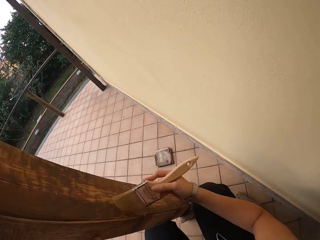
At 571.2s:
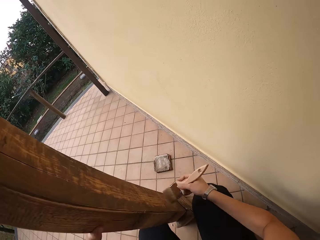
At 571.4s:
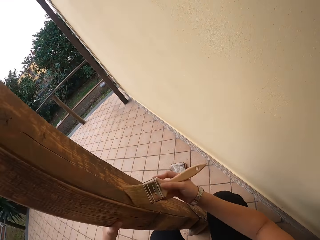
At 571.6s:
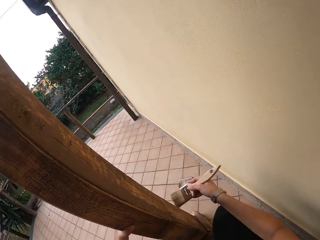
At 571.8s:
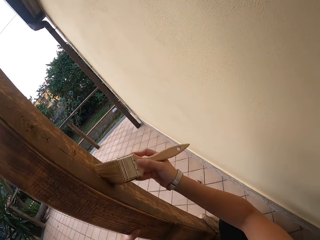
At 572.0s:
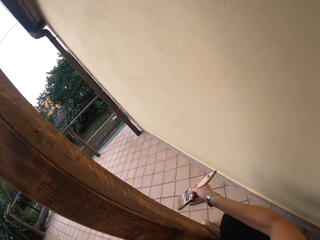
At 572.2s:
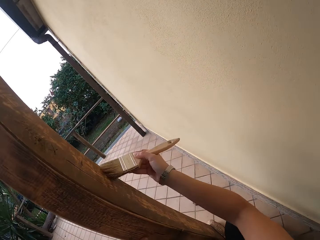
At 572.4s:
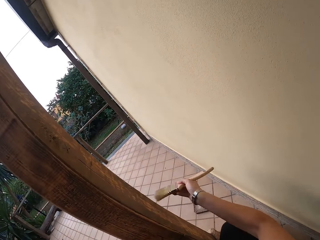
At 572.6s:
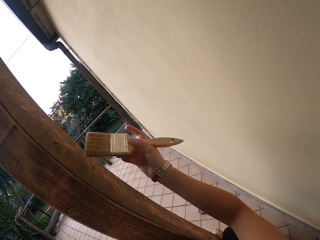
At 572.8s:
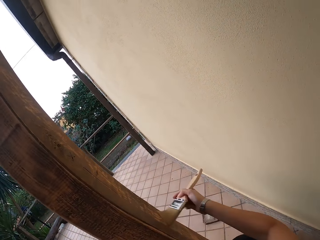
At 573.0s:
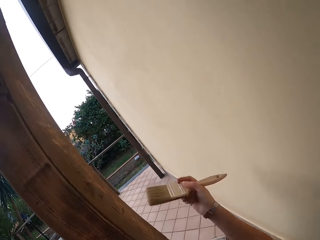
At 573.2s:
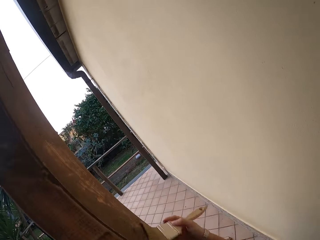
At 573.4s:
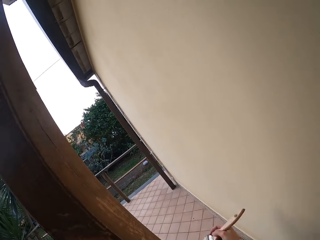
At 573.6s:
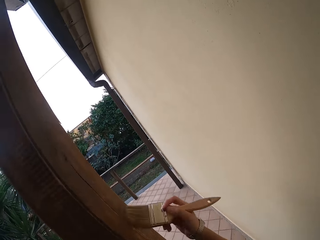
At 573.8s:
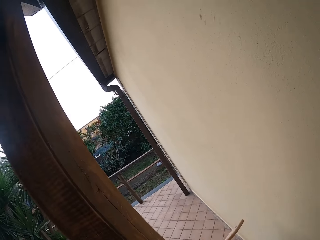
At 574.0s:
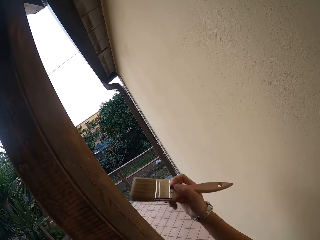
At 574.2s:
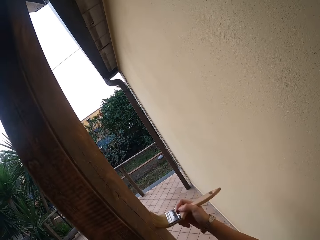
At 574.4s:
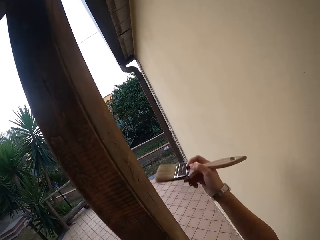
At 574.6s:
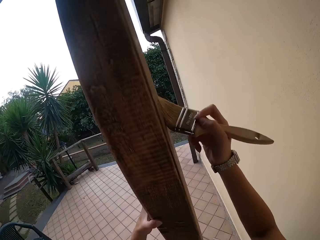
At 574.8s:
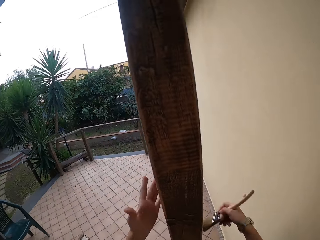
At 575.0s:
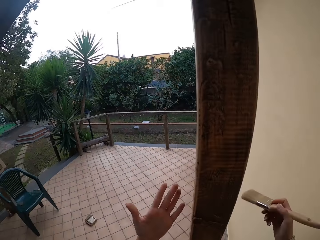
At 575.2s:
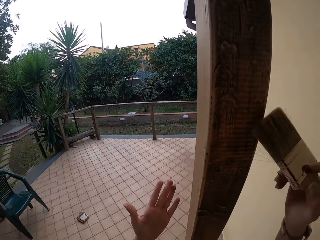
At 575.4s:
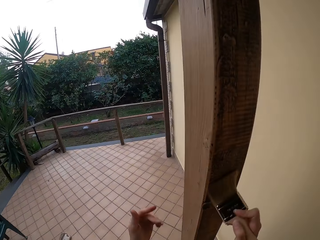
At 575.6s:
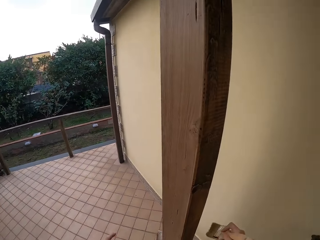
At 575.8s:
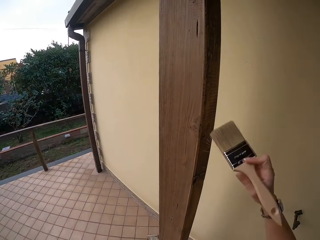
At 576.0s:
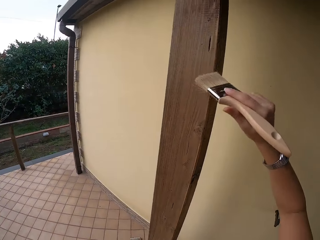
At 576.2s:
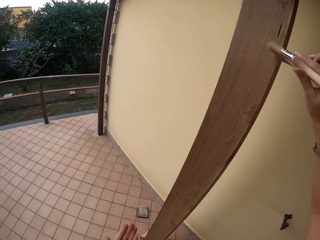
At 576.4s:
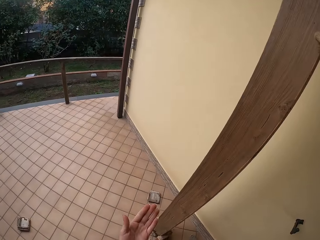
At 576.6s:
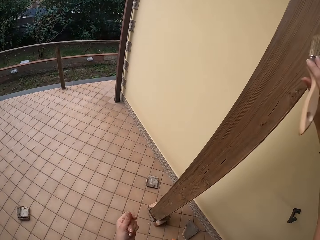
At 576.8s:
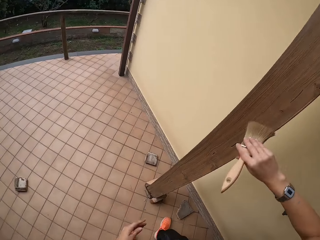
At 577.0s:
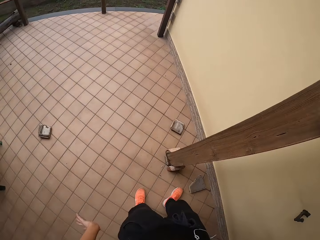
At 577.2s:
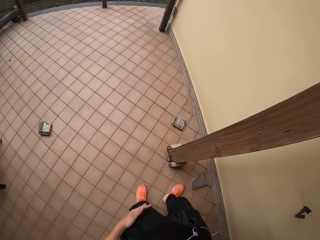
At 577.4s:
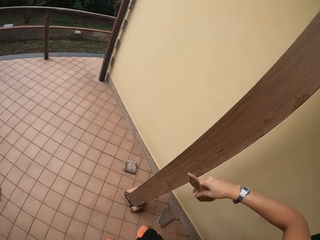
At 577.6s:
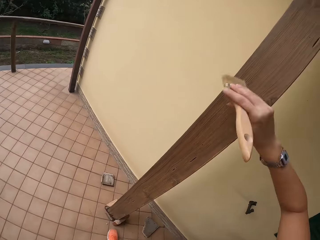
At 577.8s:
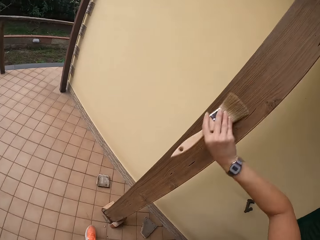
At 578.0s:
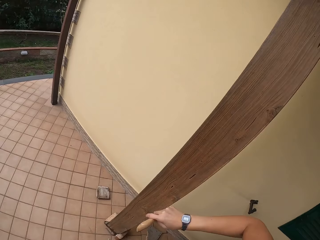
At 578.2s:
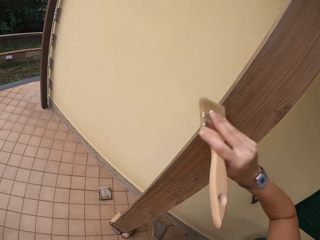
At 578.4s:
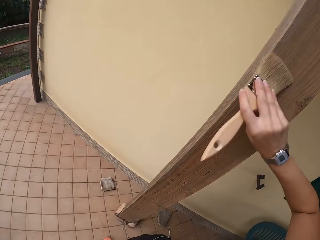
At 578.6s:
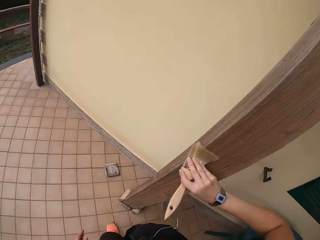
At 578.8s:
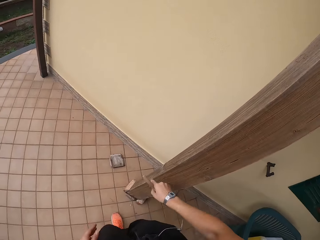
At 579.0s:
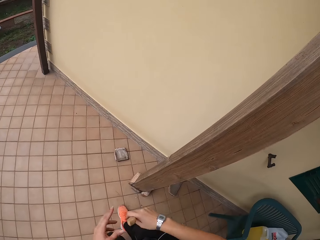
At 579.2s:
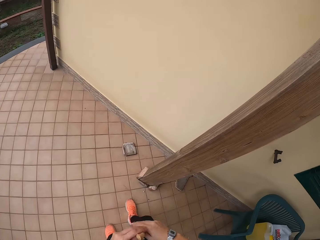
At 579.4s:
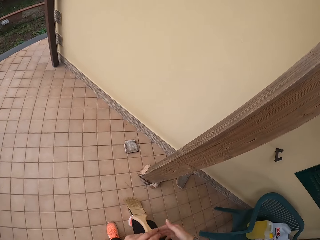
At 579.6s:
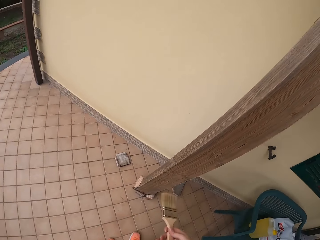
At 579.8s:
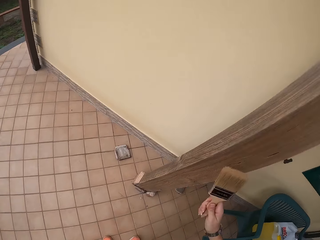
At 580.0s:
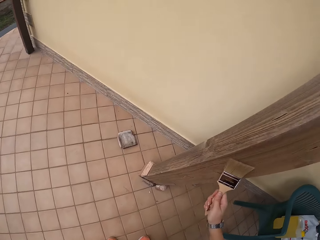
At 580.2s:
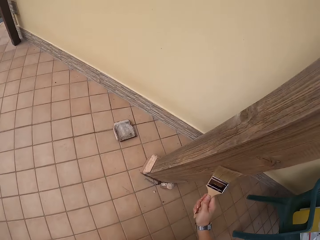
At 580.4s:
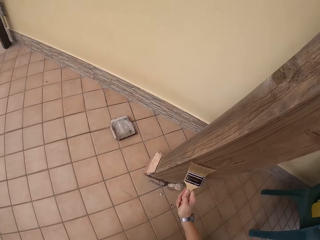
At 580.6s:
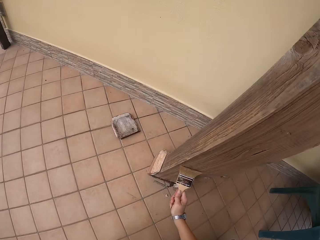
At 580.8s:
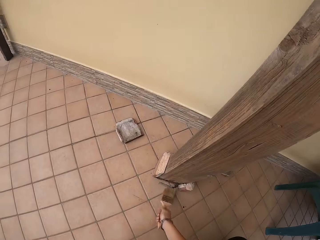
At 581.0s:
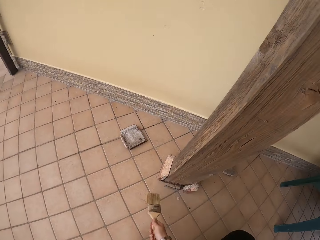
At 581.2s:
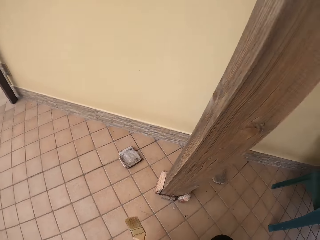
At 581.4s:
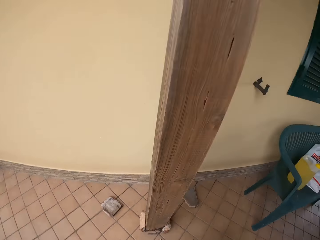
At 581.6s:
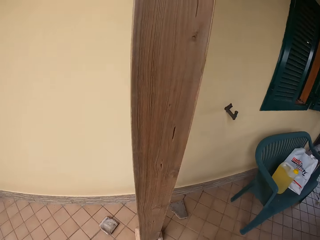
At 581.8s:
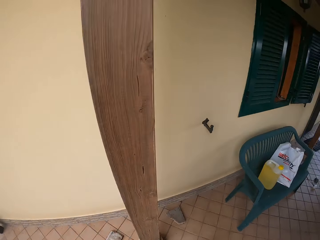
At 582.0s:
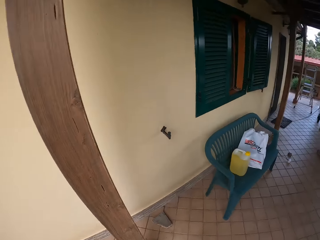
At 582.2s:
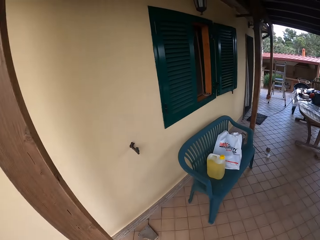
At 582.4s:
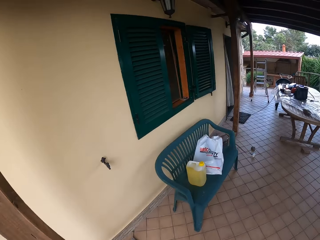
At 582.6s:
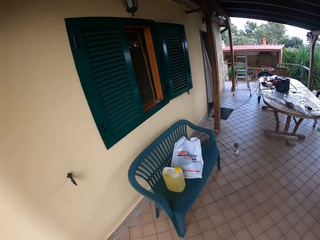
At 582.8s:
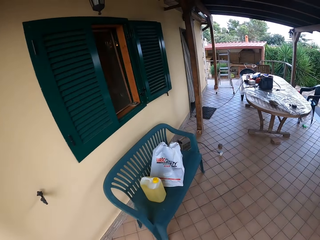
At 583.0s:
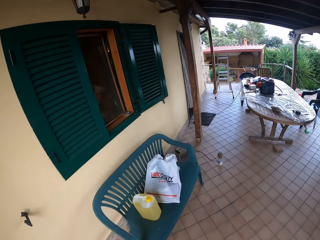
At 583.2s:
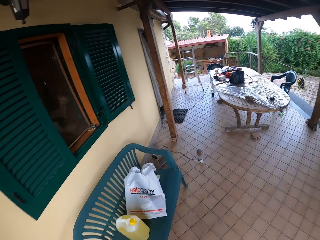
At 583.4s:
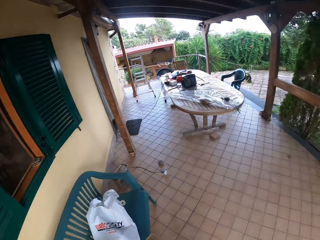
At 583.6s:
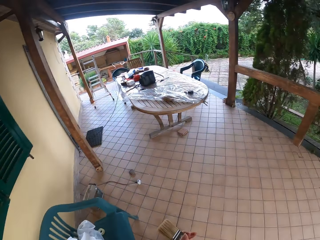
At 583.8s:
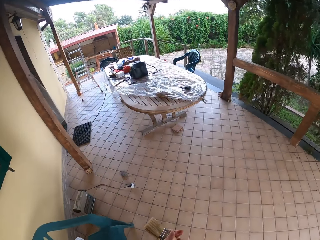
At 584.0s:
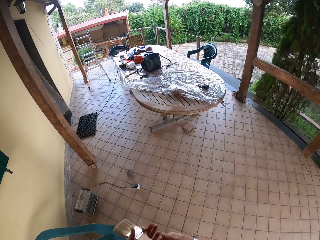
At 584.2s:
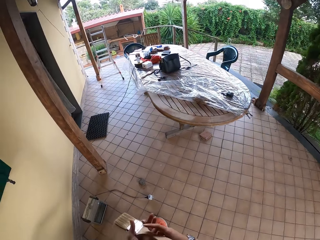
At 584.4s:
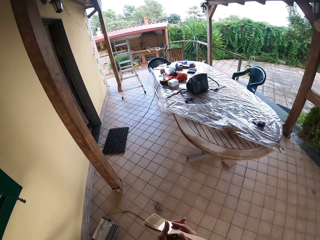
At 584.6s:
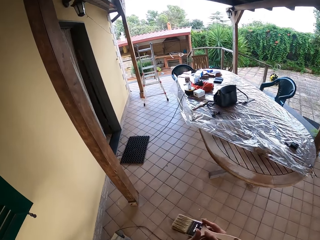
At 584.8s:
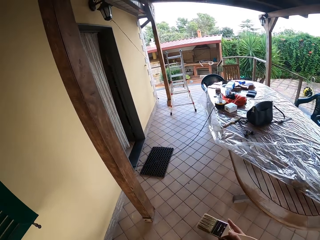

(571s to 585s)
The camera wearer looks at the left hand. She paints the wood with a paintbrush. She holds the brush with her left hand. She holds the brush with her right hand. She touches the paintbrush with the left hand. She wipes the wood with the paintbrush in her right hand. She walks around.

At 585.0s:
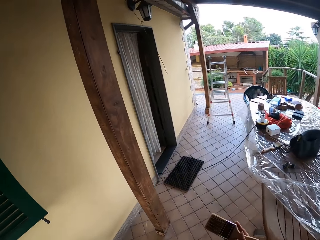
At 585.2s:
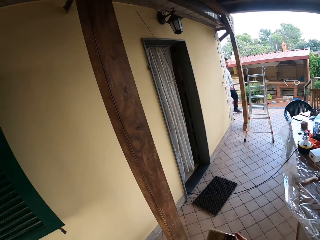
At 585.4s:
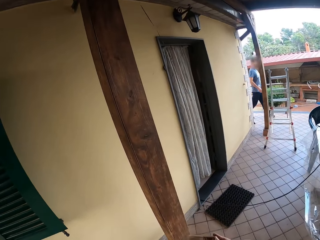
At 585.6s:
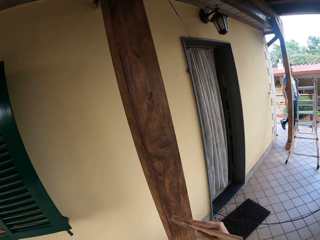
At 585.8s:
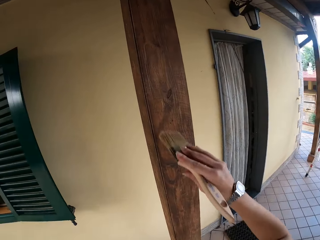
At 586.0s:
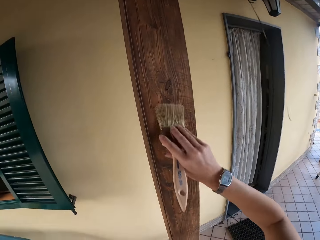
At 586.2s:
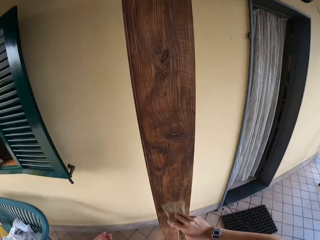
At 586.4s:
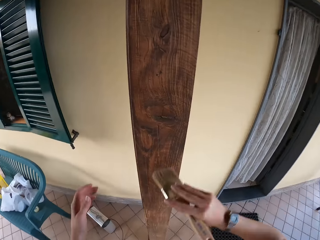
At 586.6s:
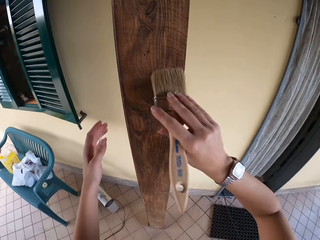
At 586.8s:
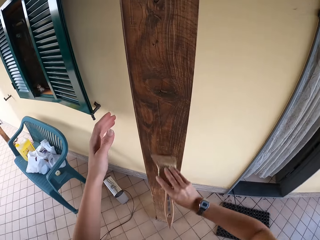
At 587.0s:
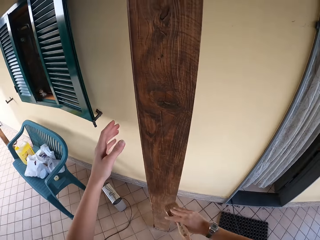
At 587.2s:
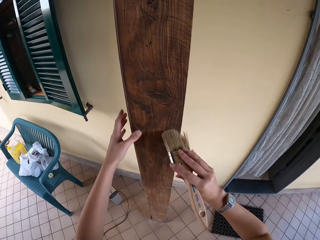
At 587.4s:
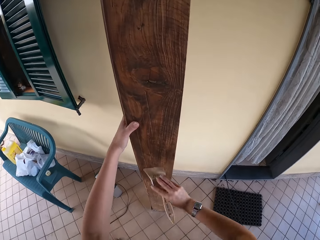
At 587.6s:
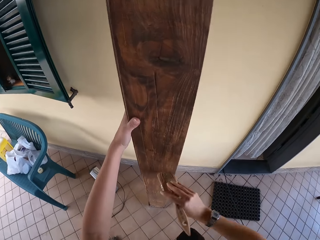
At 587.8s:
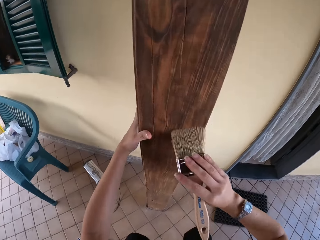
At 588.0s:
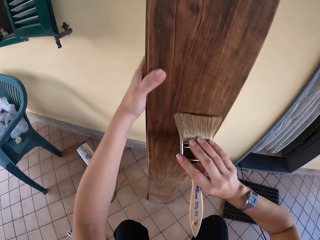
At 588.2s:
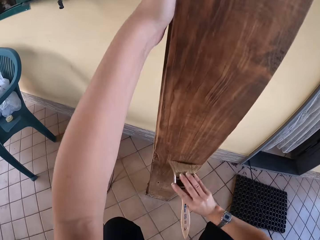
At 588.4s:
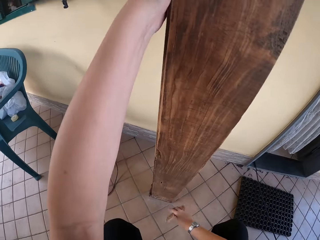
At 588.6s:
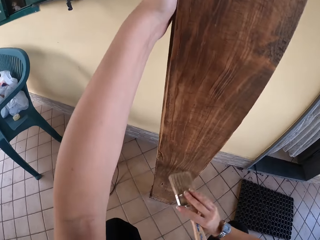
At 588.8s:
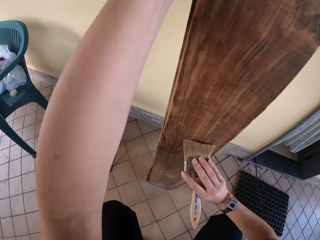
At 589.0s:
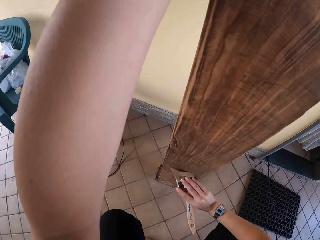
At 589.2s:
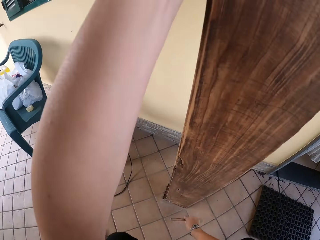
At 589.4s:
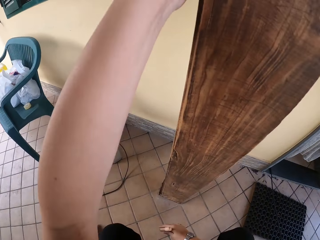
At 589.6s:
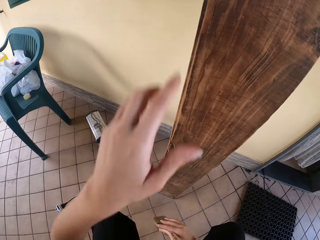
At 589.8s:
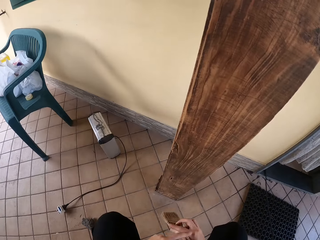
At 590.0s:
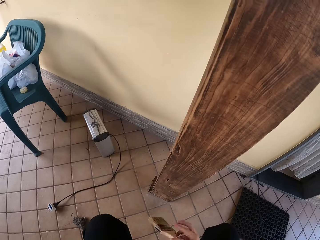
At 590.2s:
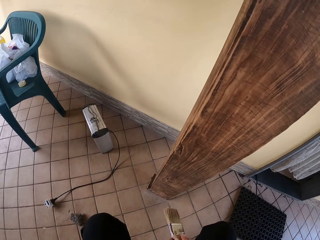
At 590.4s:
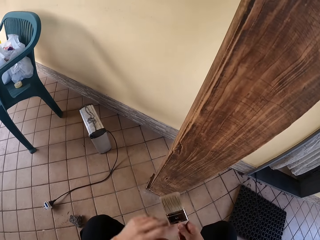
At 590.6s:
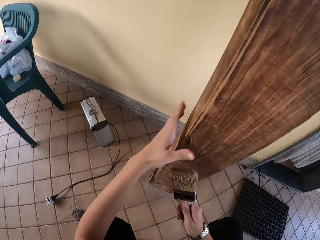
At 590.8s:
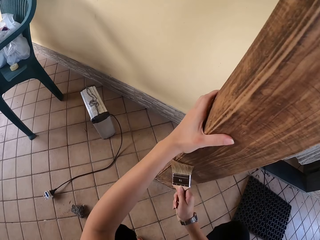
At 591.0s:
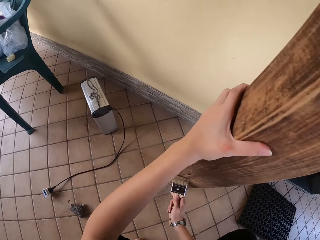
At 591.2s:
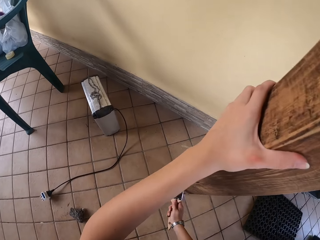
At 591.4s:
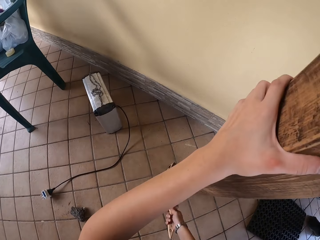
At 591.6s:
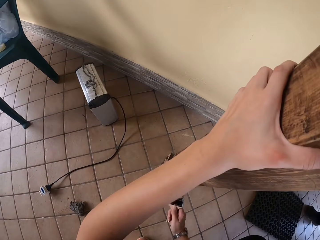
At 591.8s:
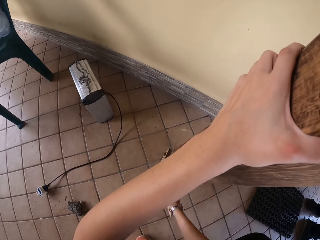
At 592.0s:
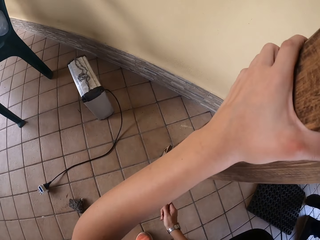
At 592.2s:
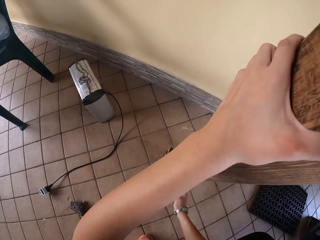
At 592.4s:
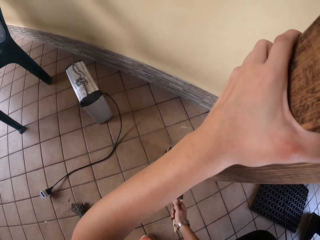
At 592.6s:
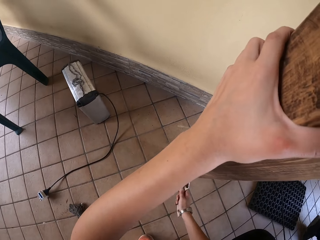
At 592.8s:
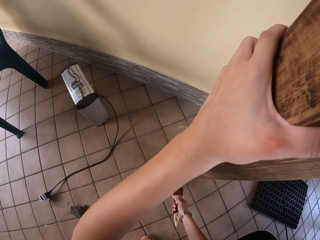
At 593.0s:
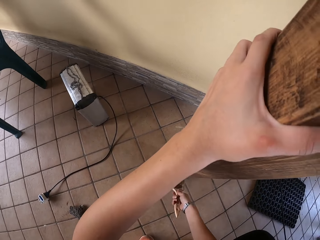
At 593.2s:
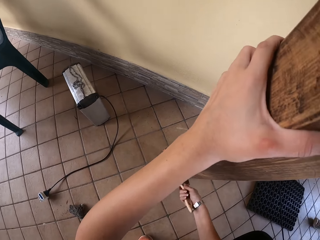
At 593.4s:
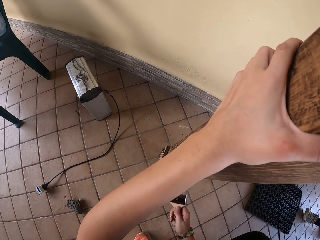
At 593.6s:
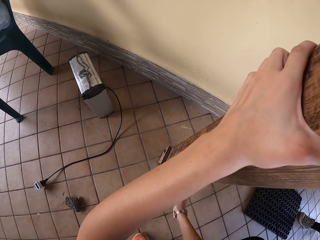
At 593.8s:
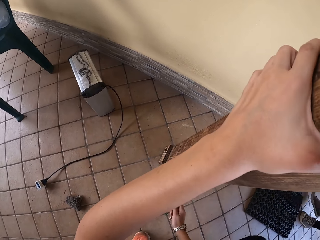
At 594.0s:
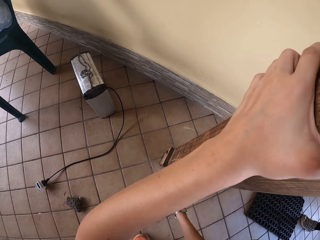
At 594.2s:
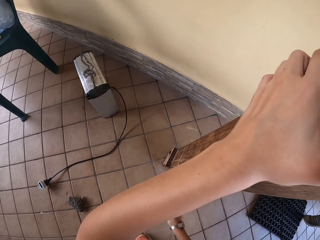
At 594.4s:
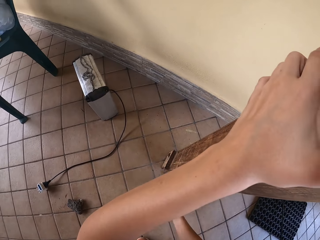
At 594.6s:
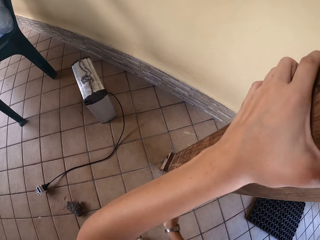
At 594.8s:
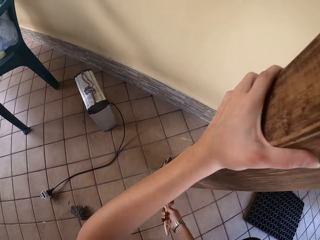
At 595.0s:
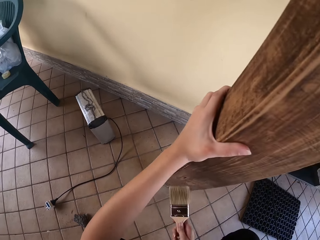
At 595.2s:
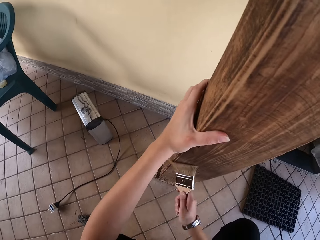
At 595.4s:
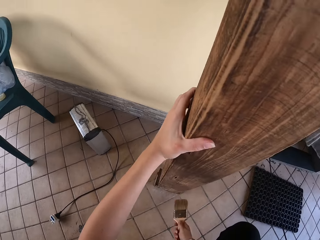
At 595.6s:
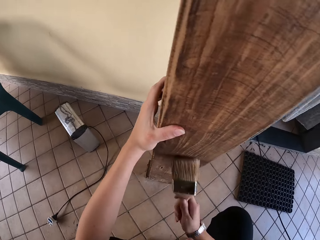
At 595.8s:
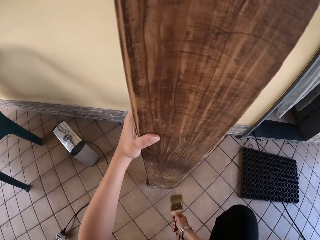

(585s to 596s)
The camera wearer wipes the wood with the paintbrush in her right hand. She lifts the left hand. She holds the wood with her left hand. She paints the wood with the paintbrush. She lets go of the wood. She holds the wood with her left hand. She wipes the wood with the paintbrush in her right hand.
